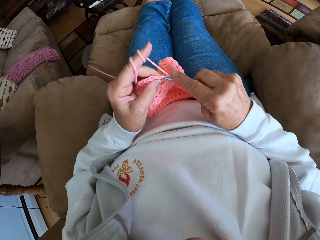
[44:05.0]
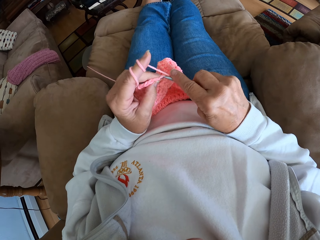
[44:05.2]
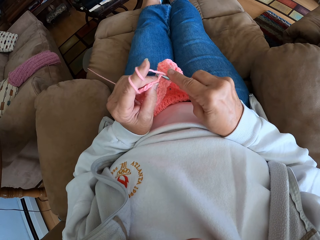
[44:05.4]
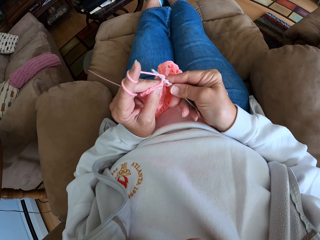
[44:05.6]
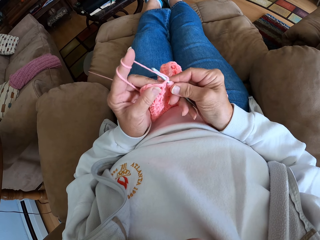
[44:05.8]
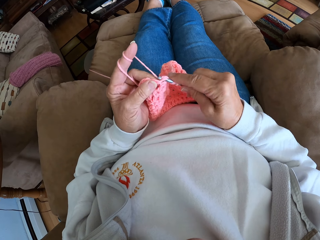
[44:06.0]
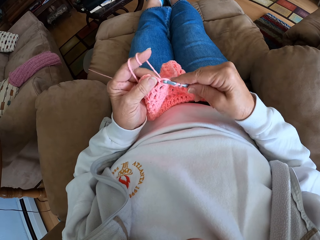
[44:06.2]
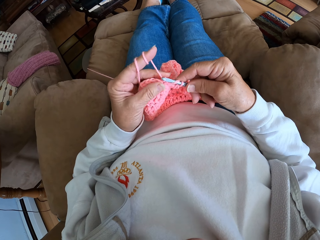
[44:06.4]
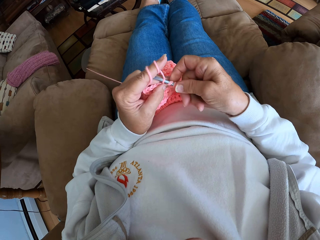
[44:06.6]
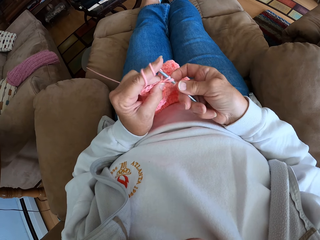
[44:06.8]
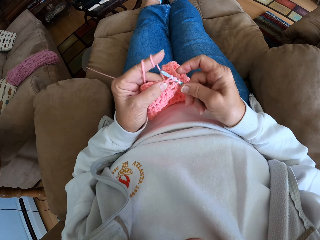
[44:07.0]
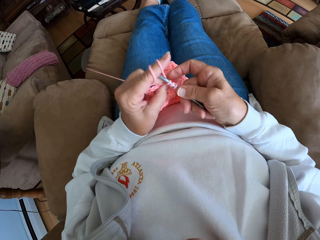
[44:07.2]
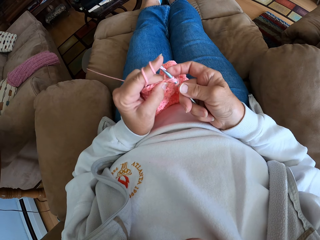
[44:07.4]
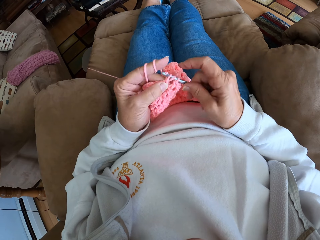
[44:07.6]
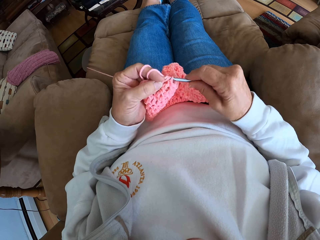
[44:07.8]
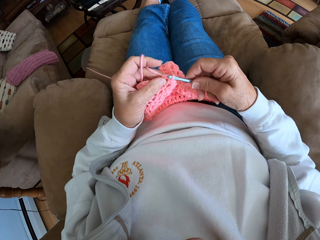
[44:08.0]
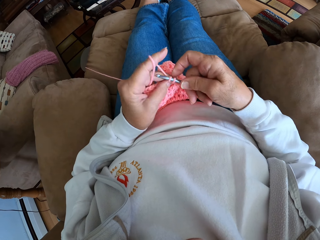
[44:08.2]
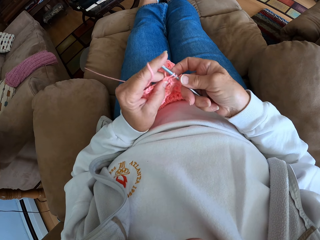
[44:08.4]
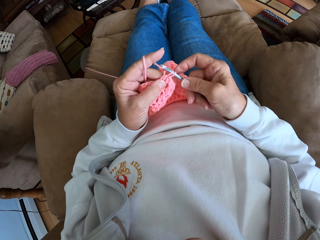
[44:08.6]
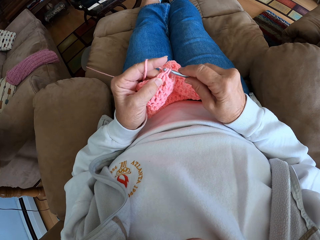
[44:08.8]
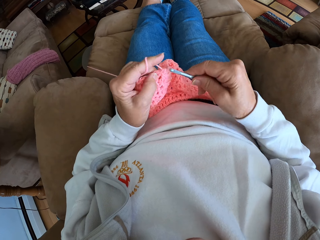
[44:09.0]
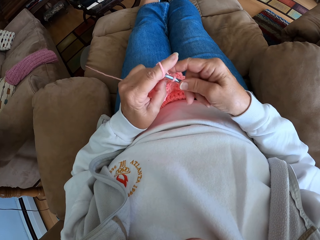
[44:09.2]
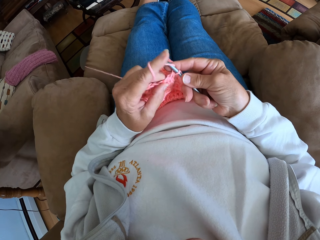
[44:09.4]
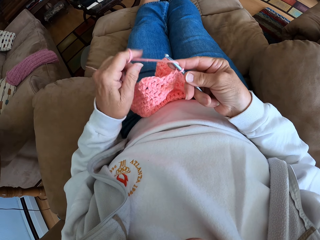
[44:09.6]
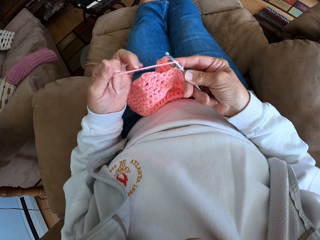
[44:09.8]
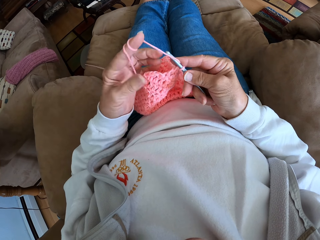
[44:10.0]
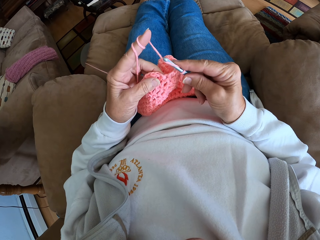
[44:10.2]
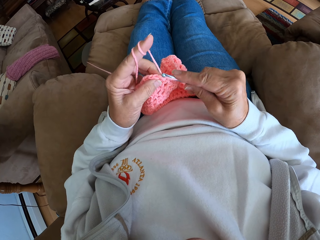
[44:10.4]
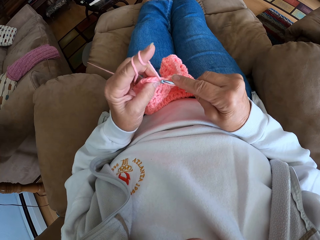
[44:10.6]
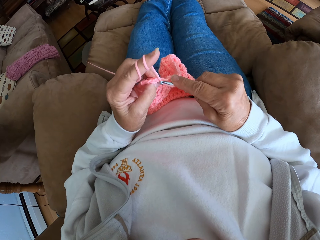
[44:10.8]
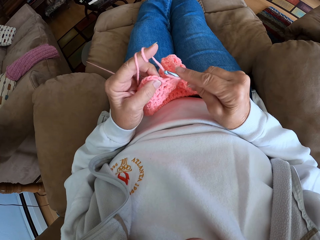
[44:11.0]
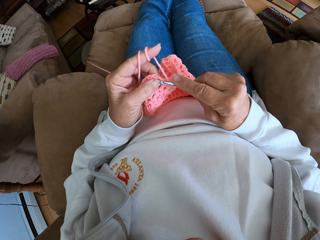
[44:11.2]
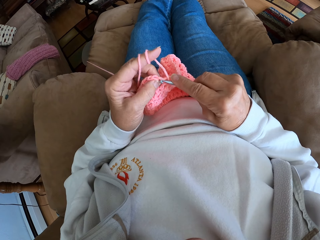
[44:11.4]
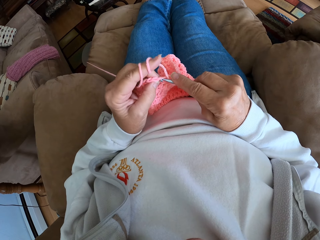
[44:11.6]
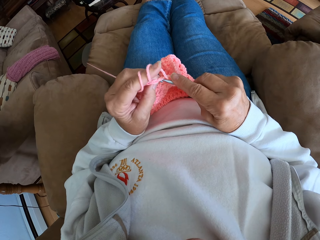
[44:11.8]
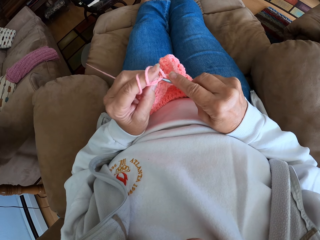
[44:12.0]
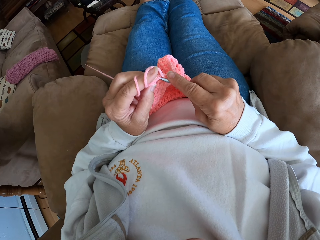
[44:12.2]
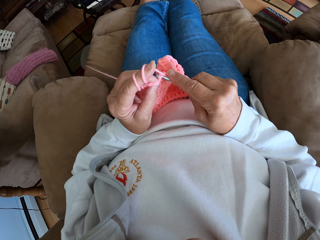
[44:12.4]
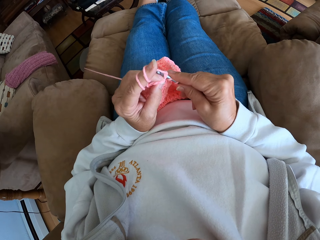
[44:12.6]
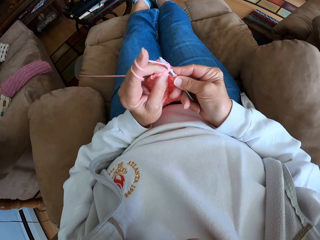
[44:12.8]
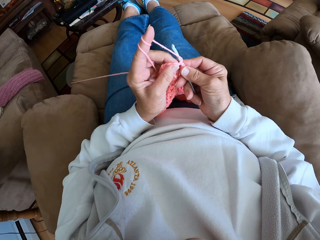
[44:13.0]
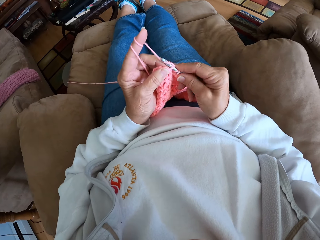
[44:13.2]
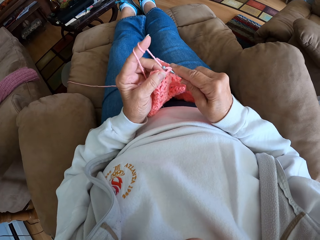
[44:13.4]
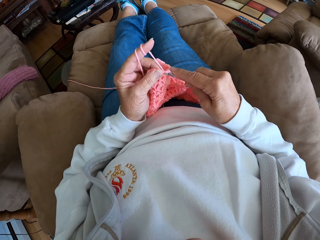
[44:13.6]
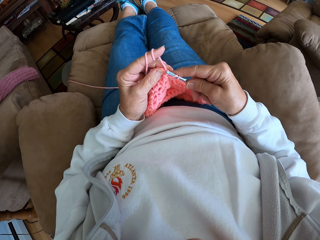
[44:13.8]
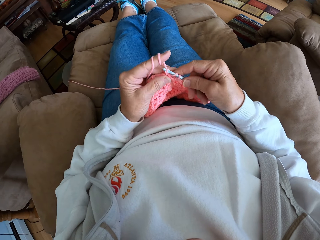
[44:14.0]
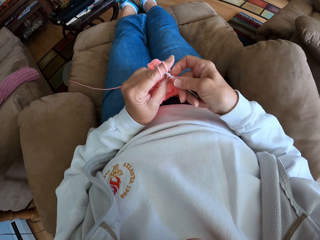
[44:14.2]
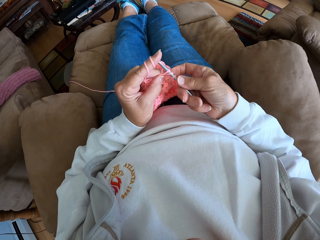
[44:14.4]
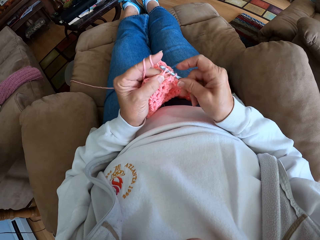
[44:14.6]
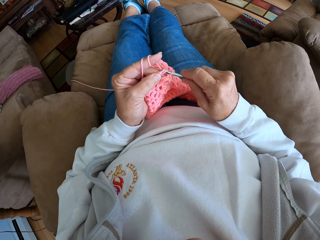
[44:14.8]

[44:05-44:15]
The camera wearer adjusts the thread. She rolls more thread with her index finger. She crochets the thread. She knits the garment.

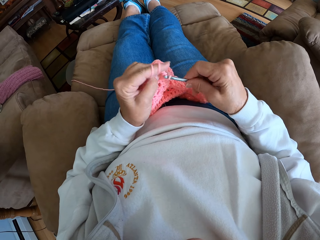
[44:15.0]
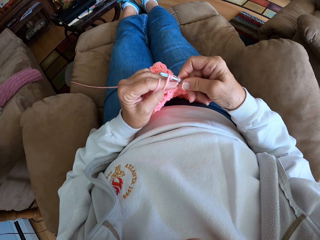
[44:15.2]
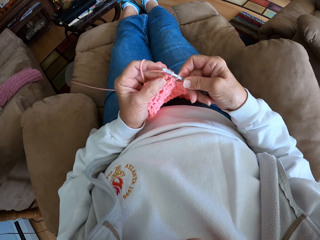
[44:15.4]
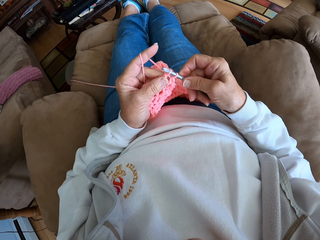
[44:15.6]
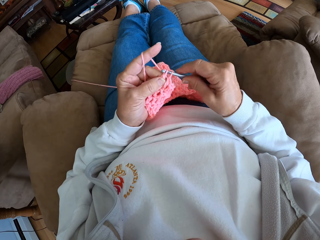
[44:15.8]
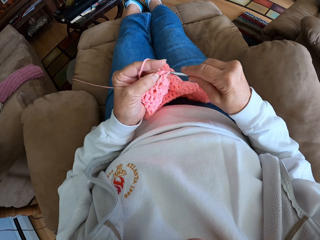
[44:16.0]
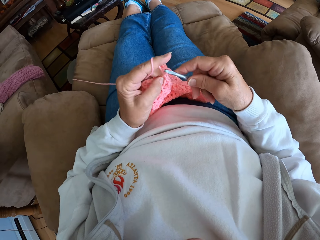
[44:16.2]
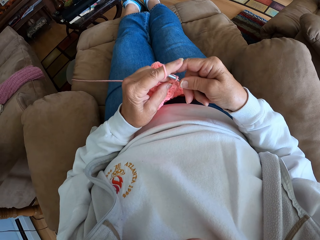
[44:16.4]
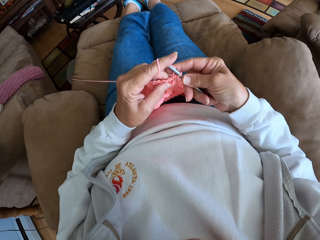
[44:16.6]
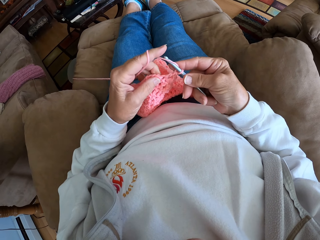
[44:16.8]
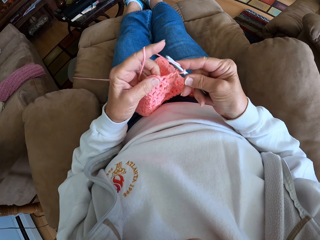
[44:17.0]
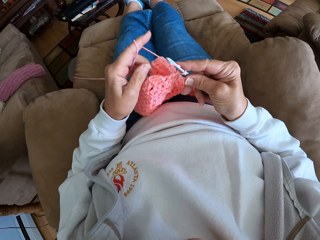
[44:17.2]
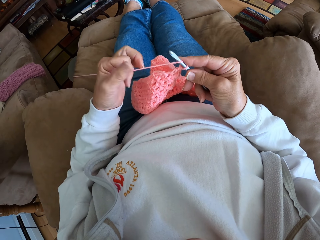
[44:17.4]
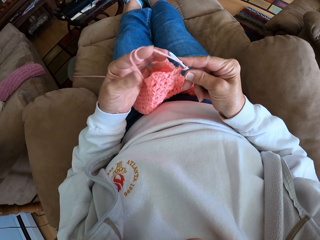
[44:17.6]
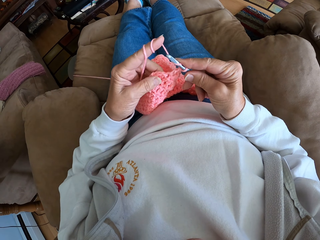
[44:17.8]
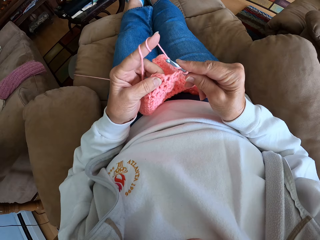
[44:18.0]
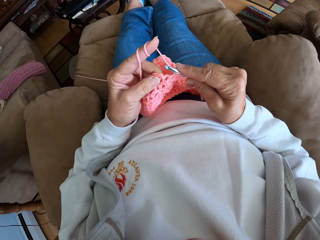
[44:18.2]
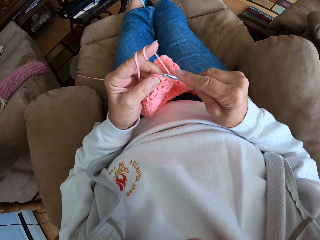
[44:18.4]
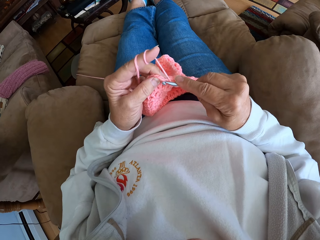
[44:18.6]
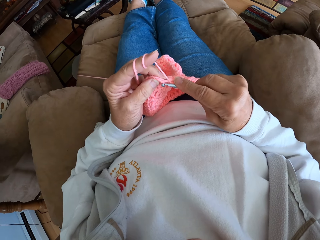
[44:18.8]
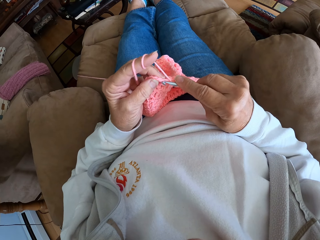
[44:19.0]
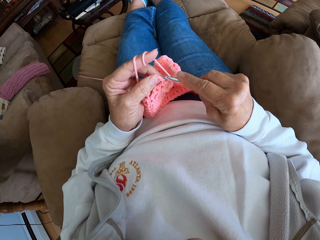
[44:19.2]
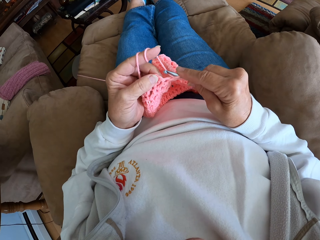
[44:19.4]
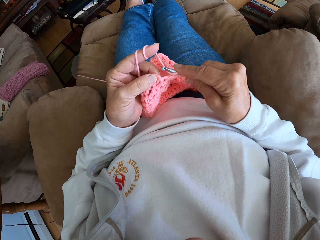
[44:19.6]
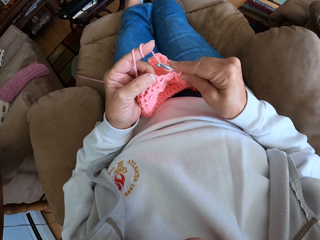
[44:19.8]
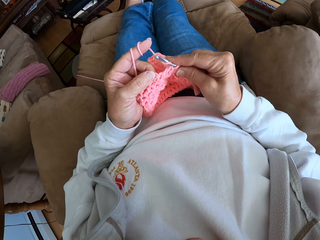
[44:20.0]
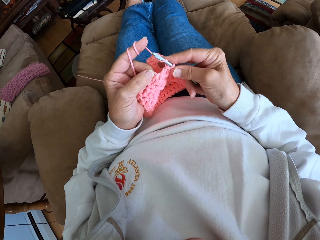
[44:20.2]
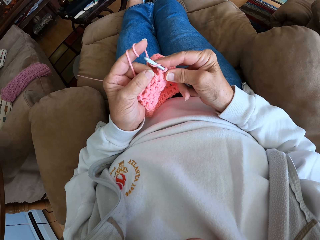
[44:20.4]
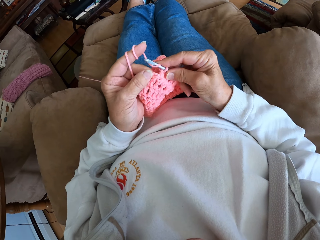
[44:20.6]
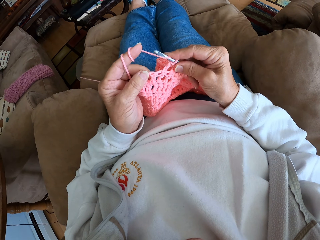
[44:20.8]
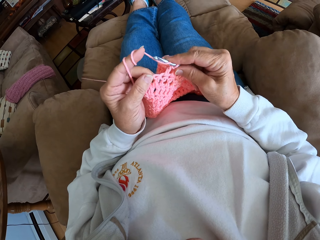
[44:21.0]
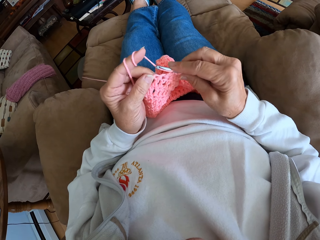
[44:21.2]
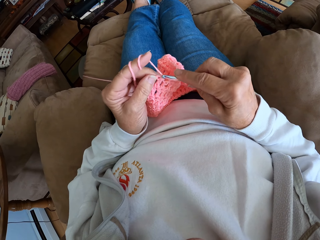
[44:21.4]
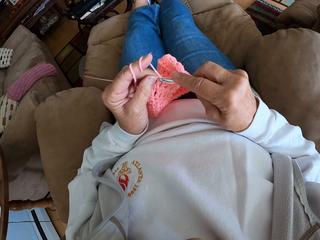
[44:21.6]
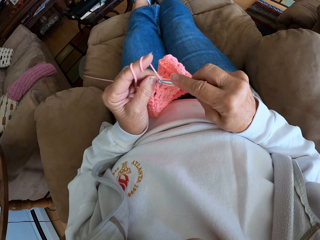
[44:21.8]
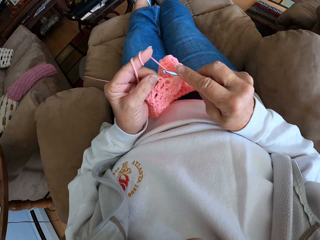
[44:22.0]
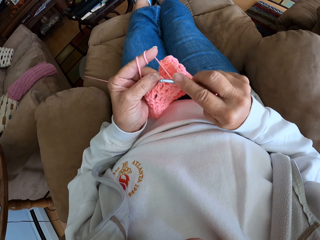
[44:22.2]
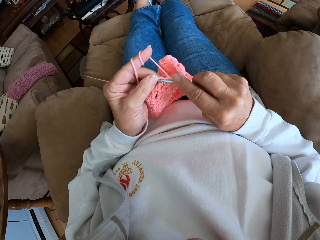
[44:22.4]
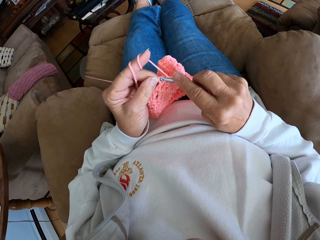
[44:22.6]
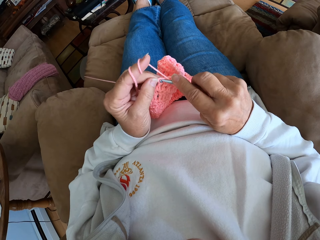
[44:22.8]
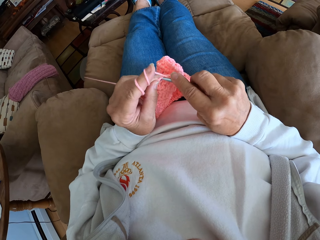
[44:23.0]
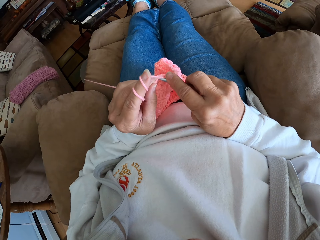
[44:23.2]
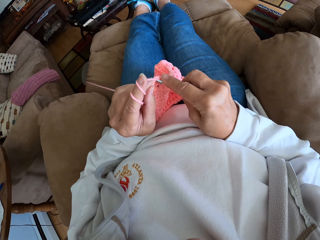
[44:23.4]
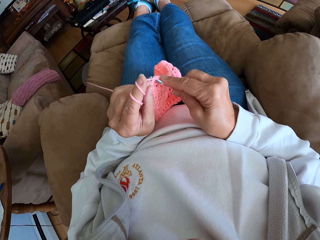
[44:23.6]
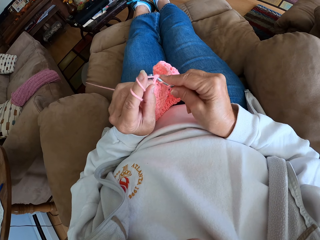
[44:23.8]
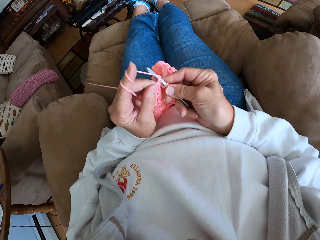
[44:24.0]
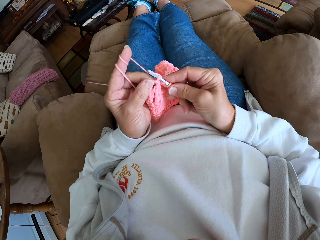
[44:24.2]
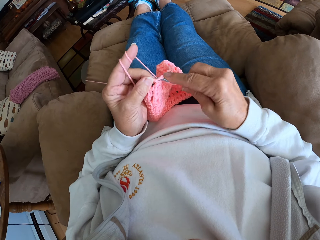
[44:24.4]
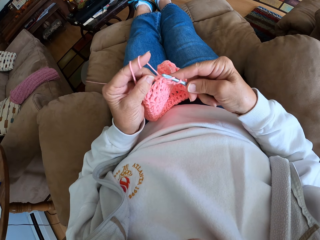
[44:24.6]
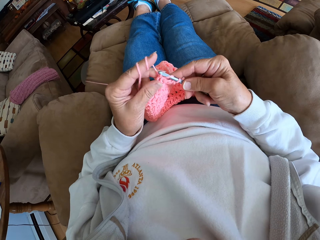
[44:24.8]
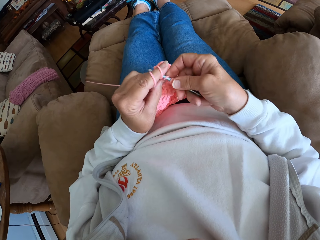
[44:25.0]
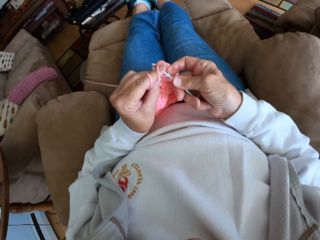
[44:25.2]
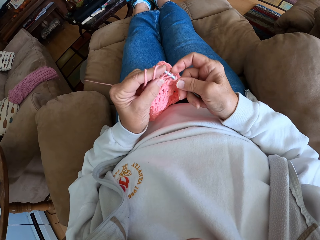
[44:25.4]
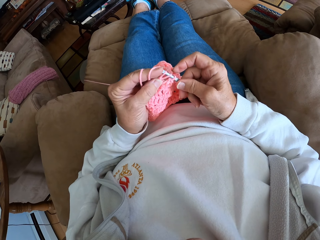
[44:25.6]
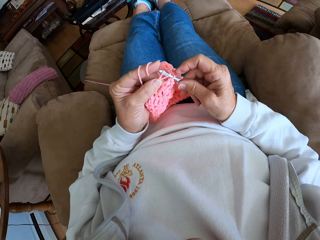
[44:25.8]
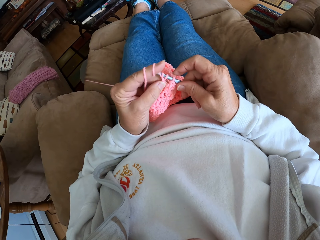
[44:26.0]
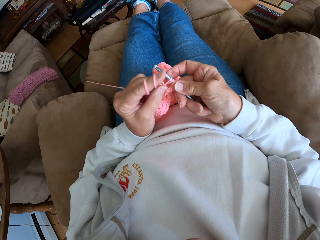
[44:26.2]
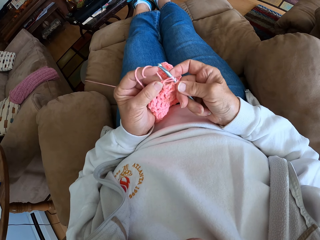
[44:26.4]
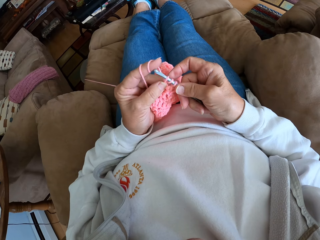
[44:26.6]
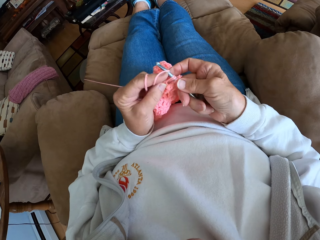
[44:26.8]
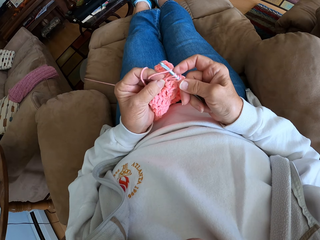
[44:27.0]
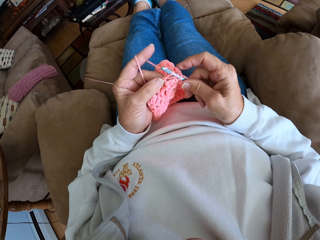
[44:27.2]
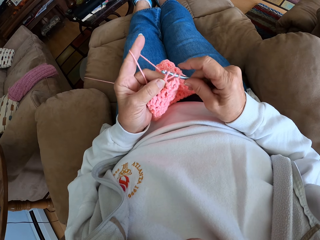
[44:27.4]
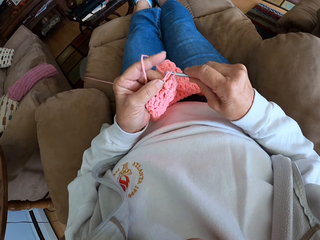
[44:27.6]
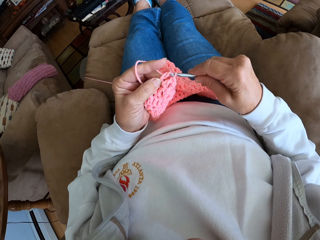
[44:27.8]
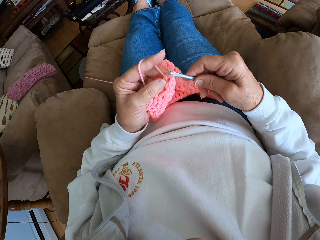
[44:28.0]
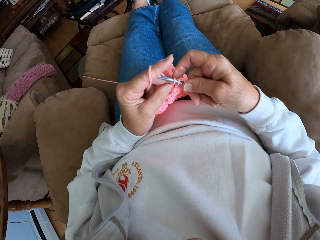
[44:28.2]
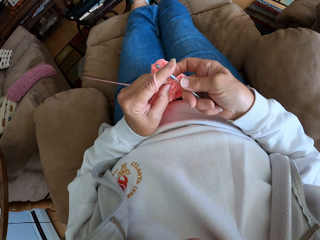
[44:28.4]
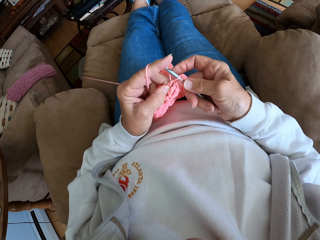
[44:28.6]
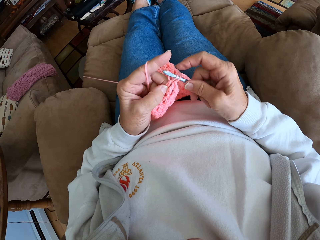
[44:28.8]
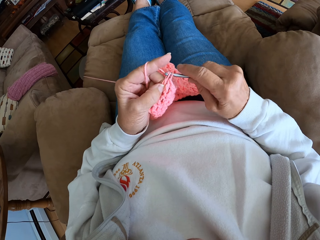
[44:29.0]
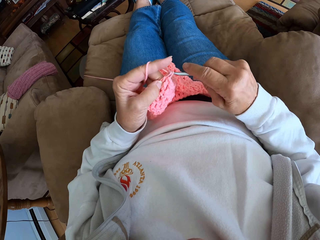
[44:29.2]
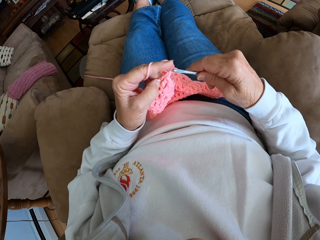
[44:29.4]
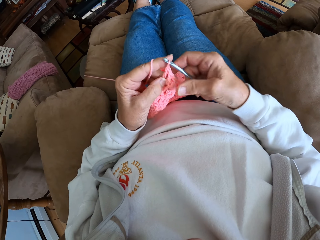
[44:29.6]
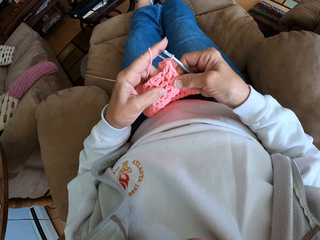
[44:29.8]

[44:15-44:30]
The camera wearer adjusts the thread. They knit the garment.
